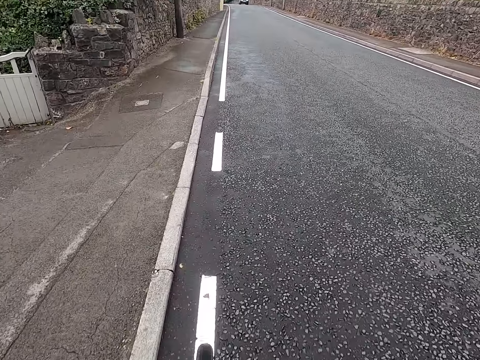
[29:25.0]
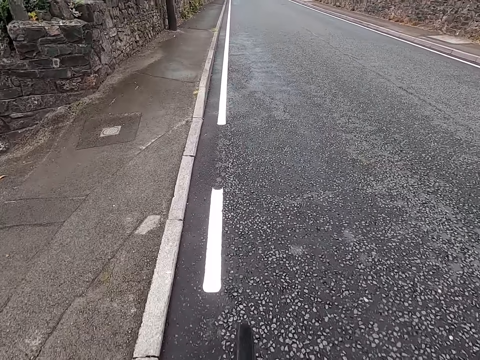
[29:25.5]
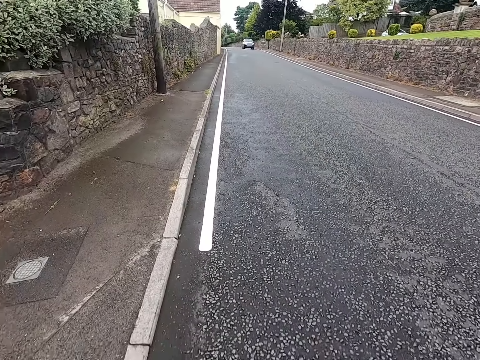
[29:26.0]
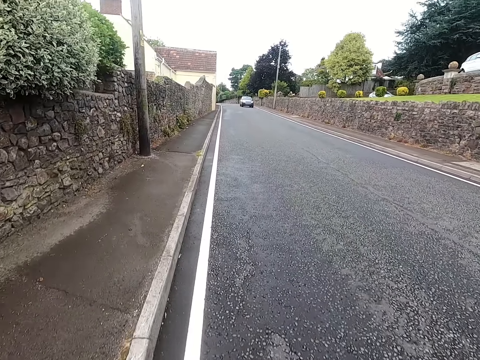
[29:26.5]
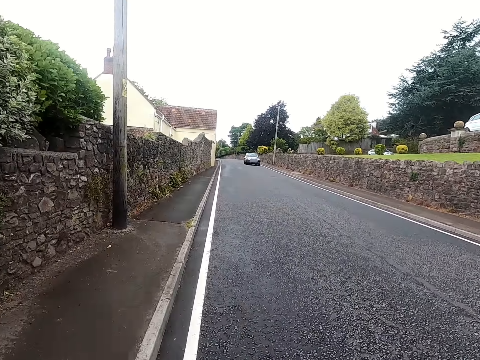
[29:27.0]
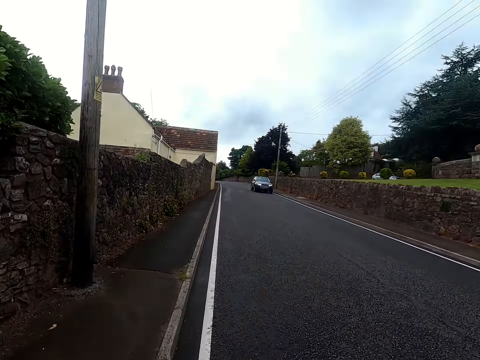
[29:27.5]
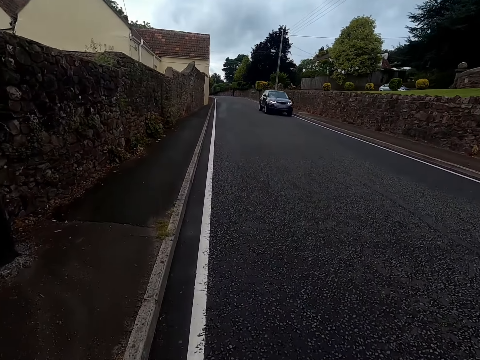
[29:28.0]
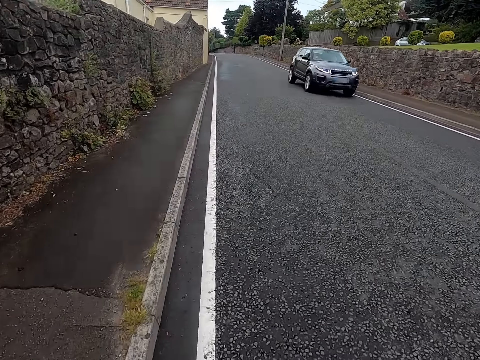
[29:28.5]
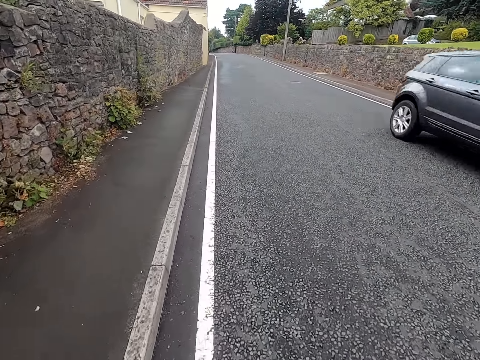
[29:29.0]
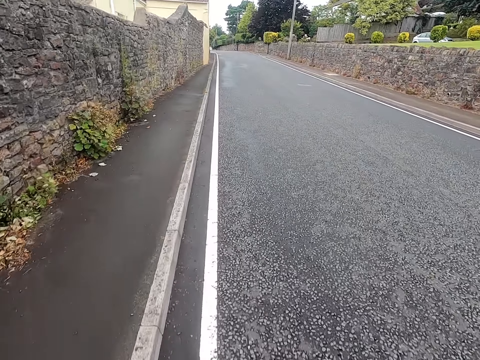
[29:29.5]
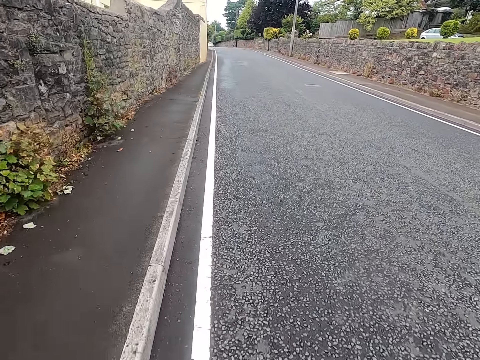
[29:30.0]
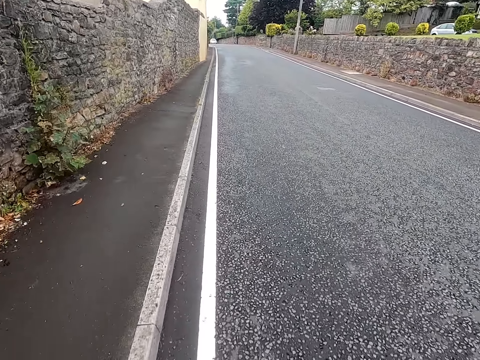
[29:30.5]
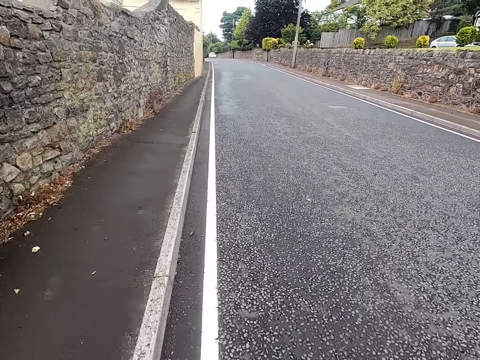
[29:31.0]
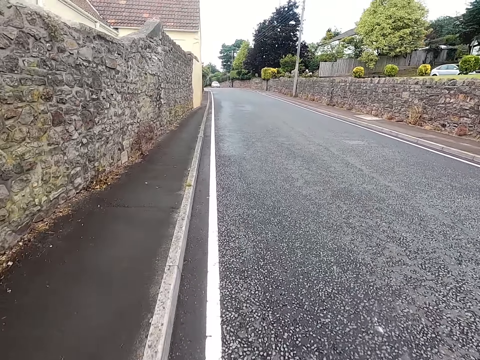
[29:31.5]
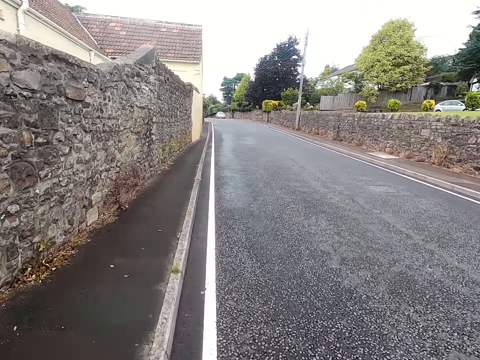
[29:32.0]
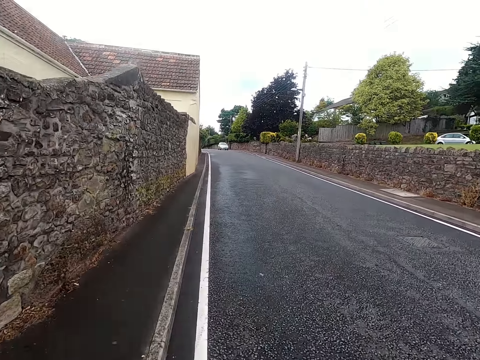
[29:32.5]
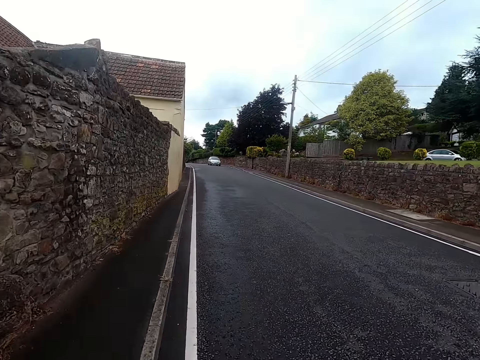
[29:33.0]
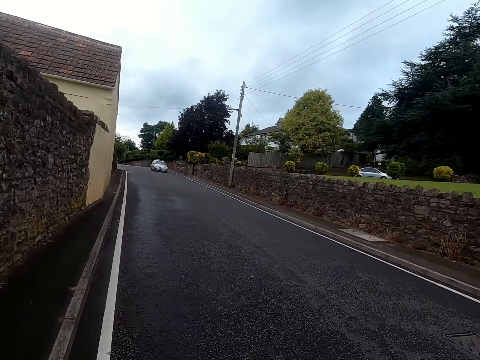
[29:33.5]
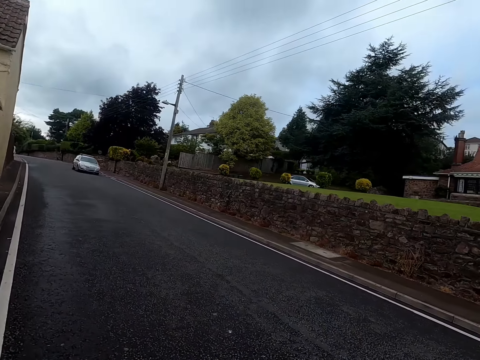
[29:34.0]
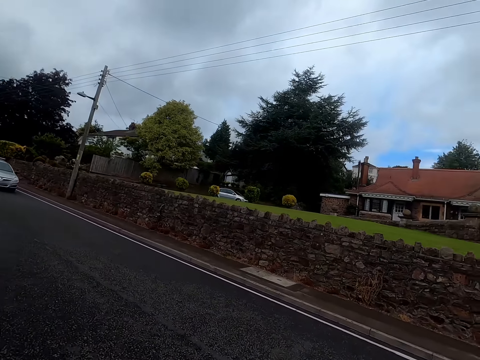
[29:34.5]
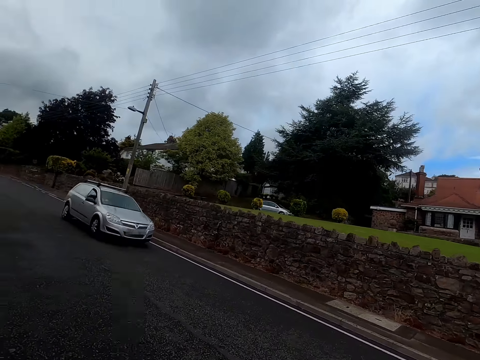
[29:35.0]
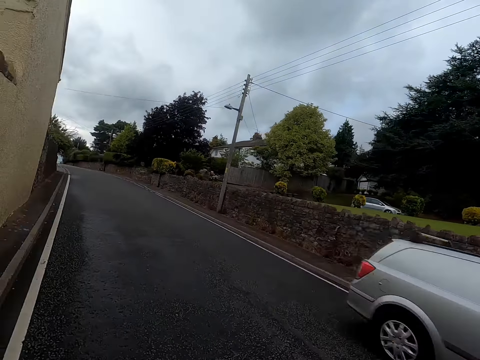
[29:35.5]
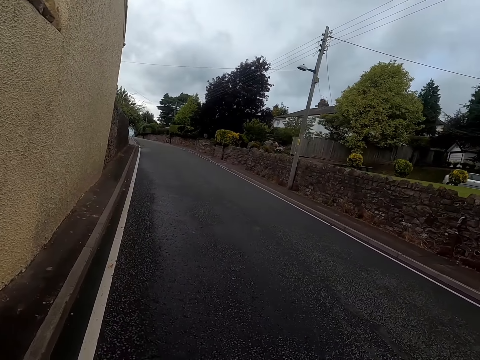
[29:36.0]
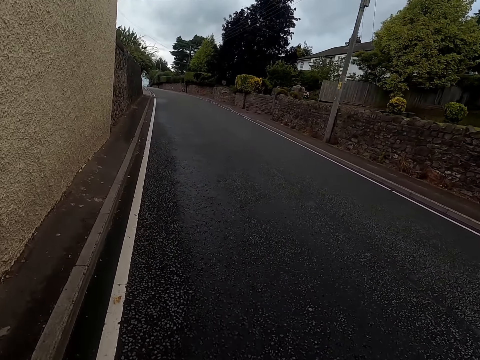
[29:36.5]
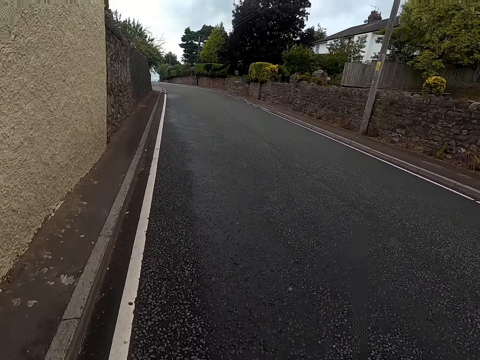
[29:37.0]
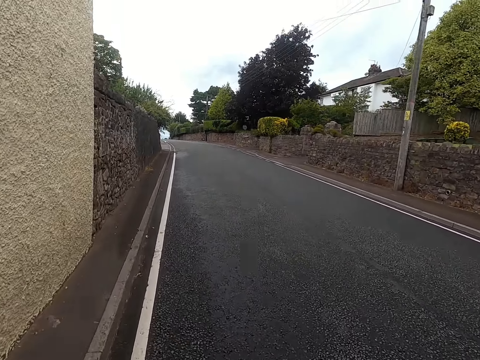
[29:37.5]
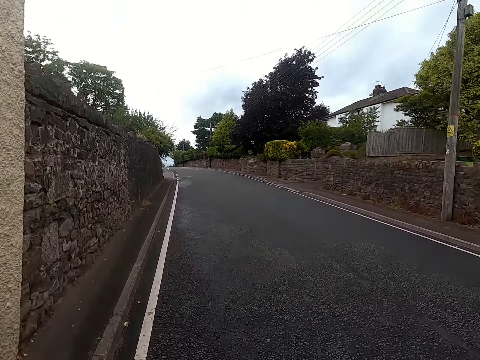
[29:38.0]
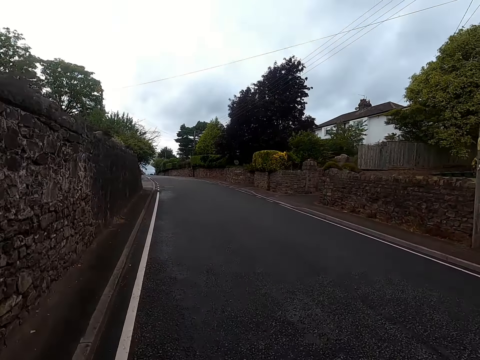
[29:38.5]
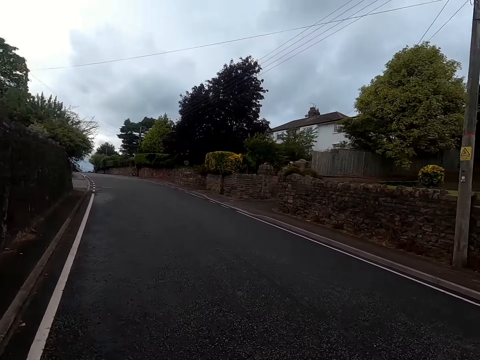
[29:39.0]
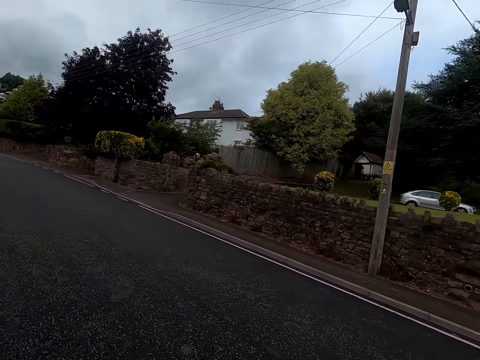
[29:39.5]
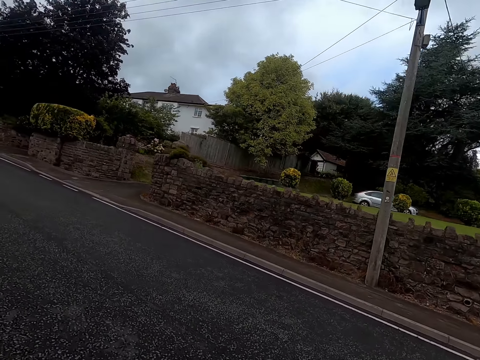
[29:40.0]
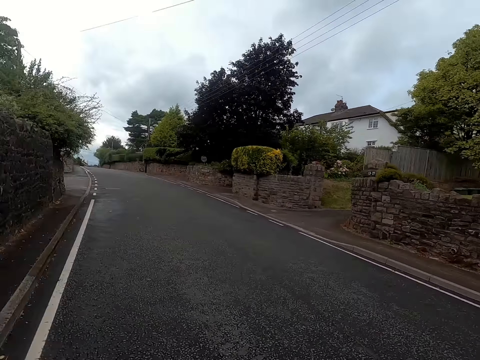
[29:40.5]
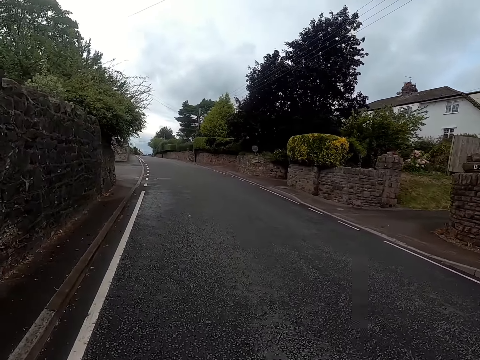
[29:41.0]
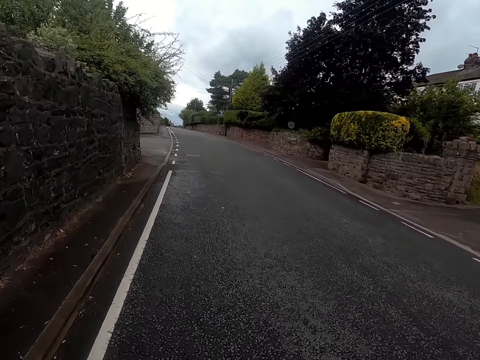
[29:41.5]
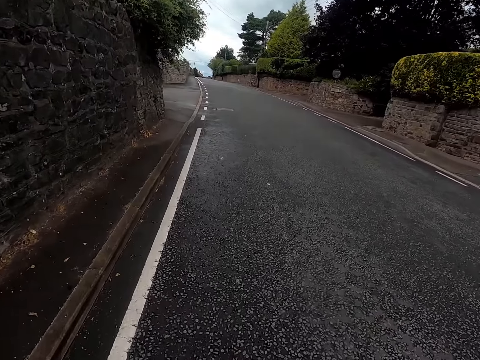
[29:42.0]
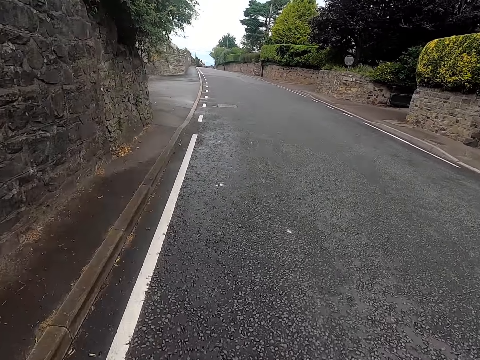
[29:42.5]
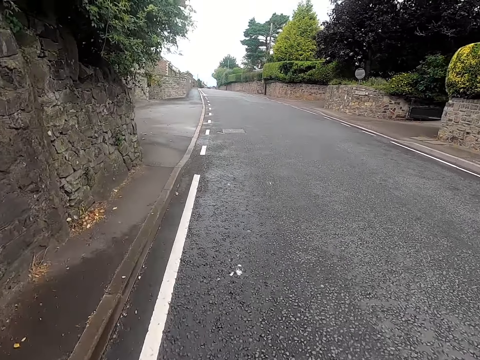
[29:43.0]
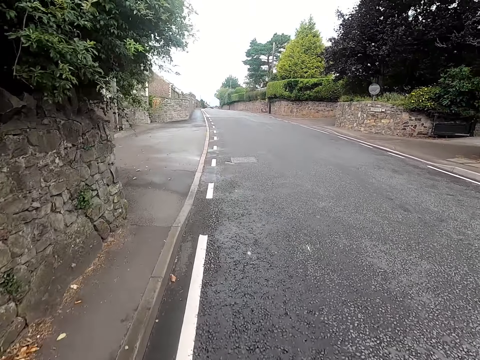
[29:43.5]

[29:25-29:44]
The camera wearer rides a bicycle past a car. They ride the bicycle on a road. They ride the bicycle past a car. They ride the bicycle on the road. They look around the road. They ride the bicycle on the road.

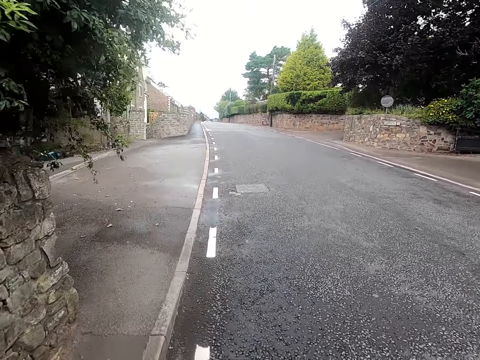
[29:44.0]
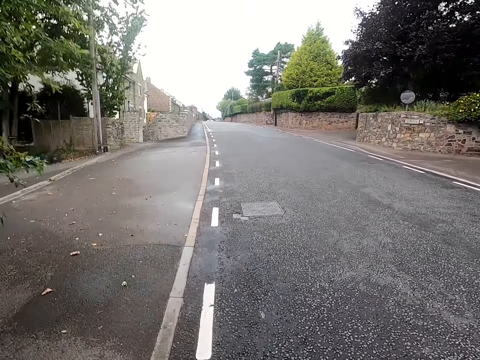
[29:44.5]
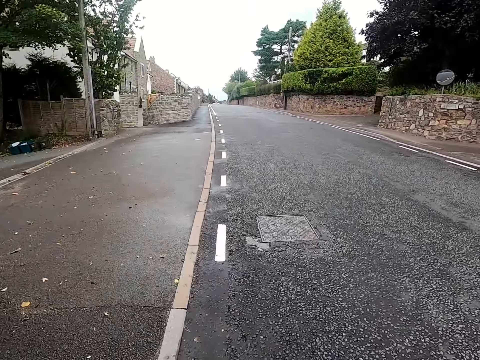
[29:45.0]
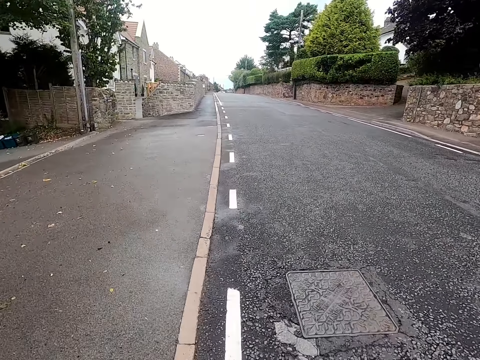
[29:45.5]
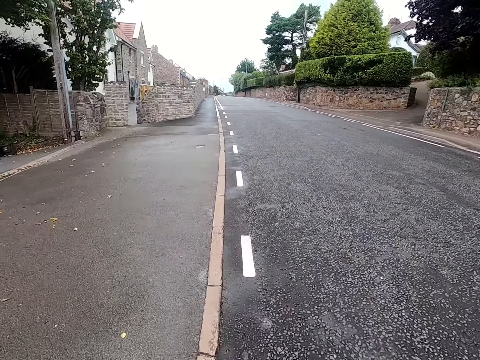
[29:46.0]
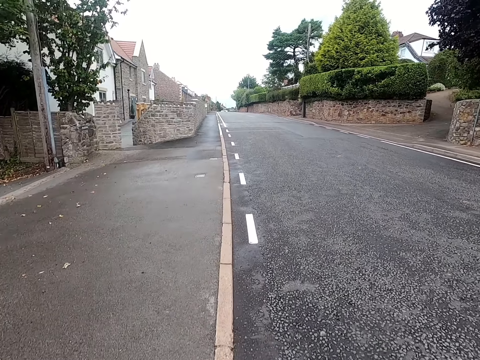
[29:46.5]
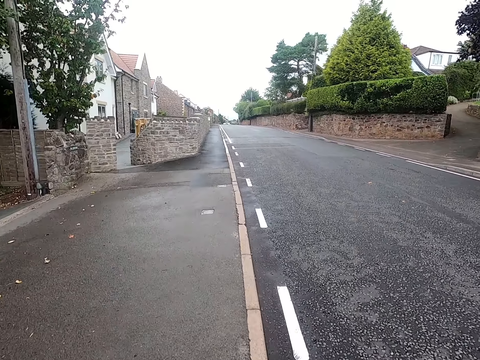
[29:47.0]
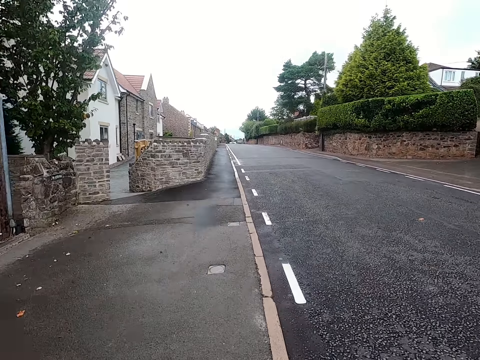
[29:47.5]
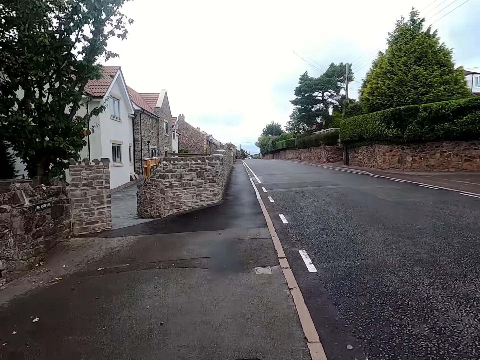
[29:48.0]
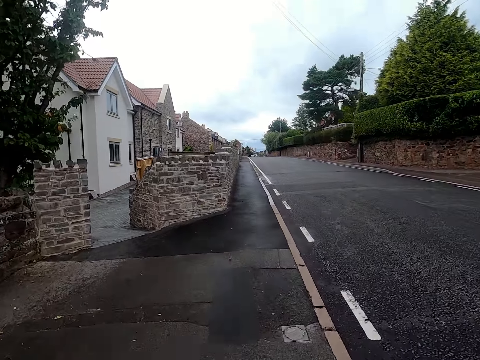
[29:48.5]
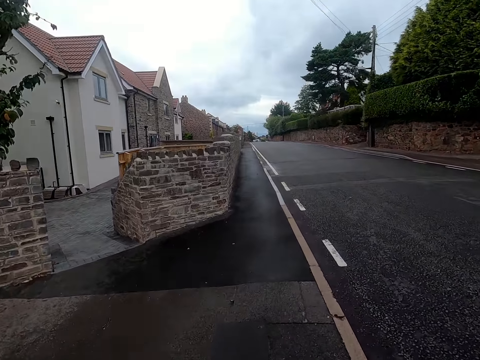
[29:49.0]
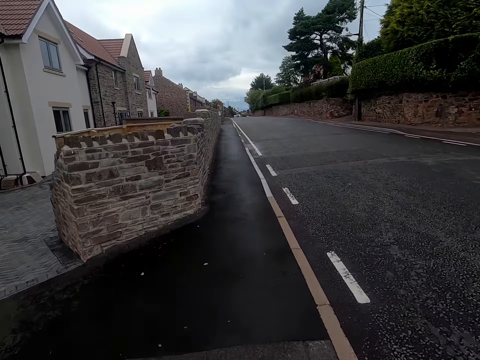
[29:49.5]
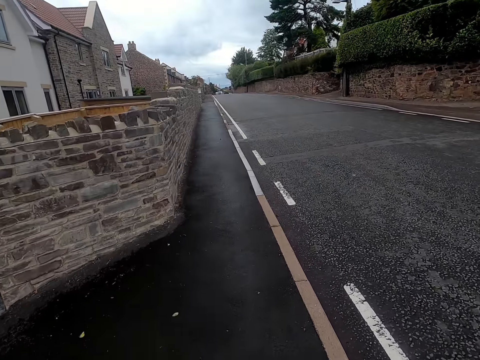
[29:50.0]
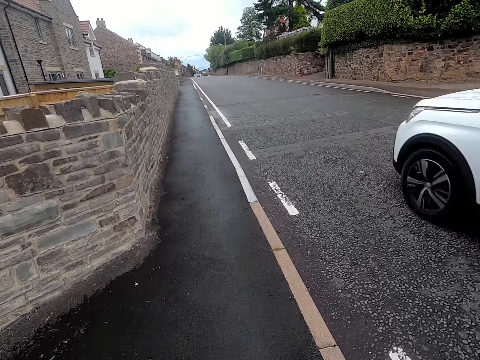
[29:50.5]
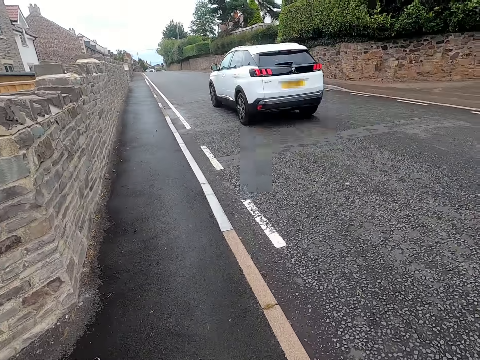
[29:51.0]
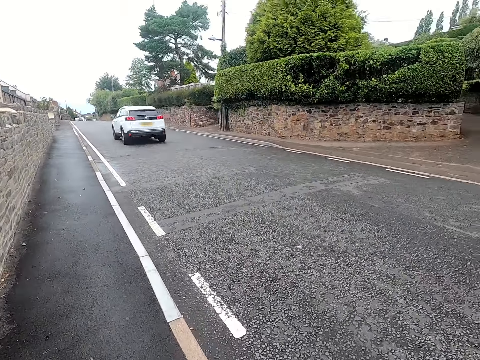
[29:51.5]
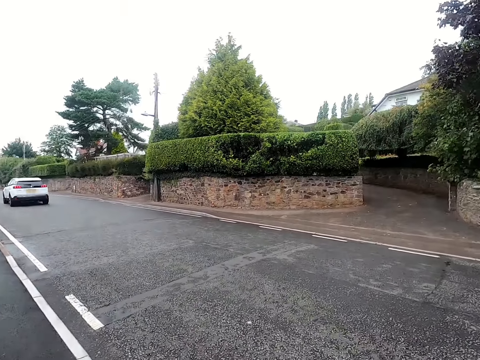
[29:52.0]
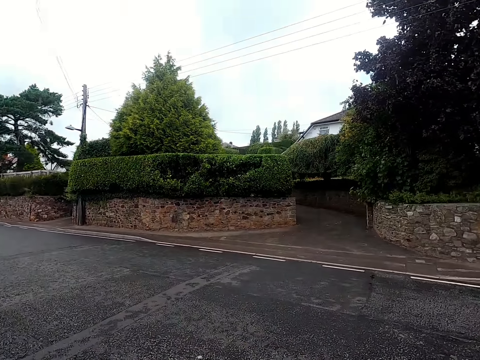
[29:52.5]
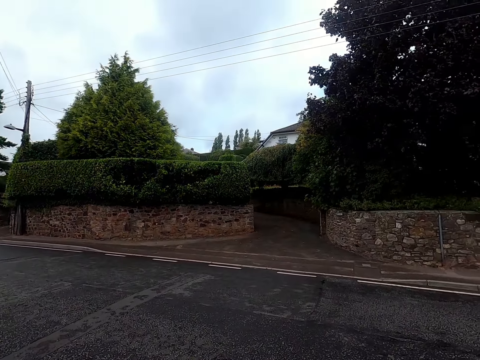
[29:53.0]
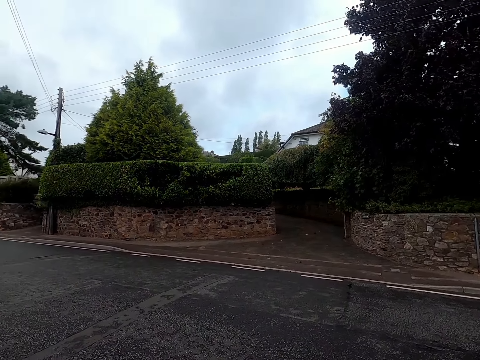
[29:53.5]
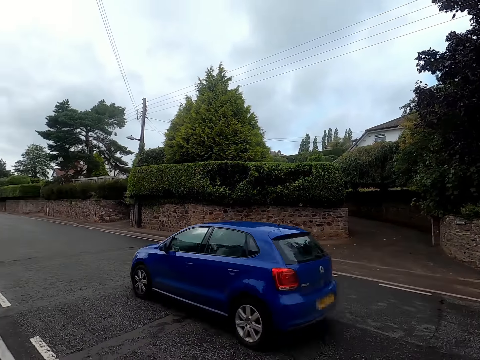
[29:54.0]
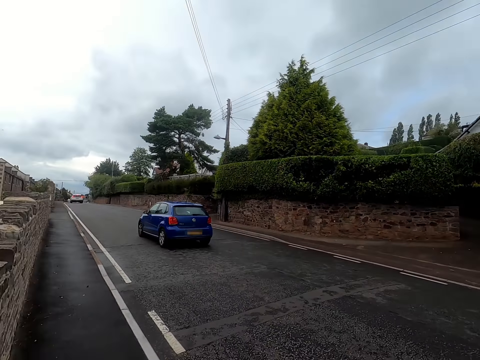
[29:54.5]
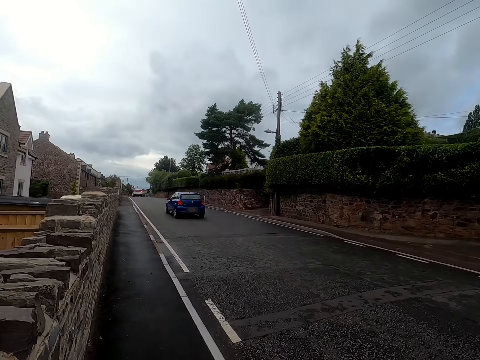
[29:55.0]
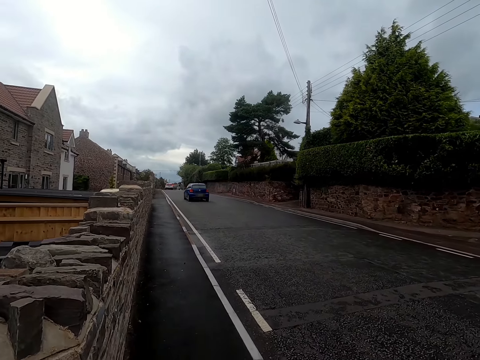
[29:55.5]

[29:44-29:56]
The camera wearer looks around a road.
